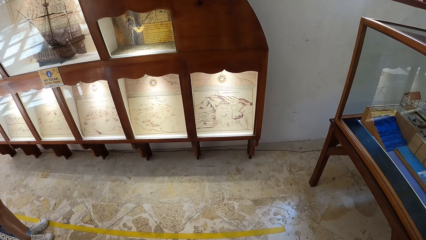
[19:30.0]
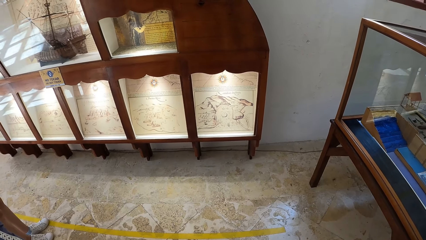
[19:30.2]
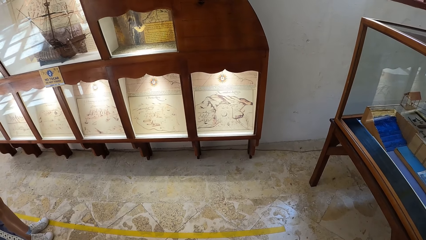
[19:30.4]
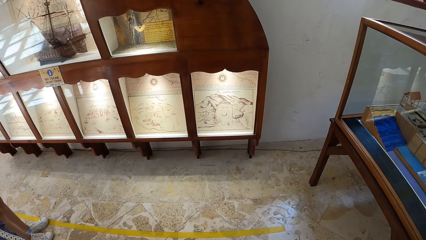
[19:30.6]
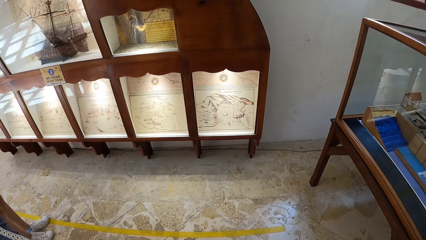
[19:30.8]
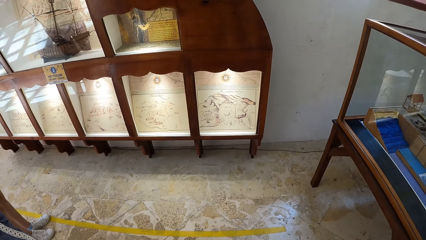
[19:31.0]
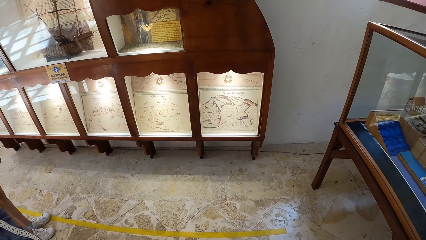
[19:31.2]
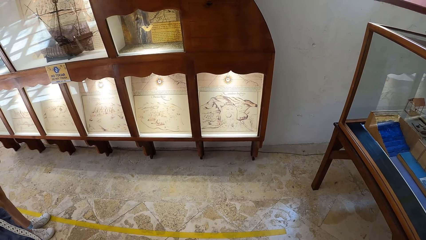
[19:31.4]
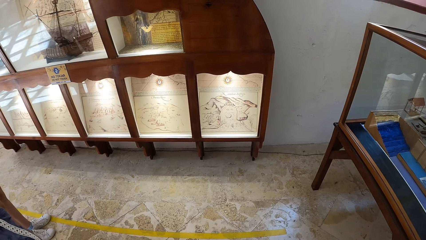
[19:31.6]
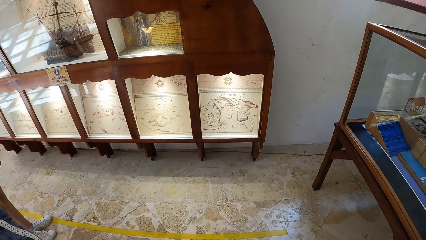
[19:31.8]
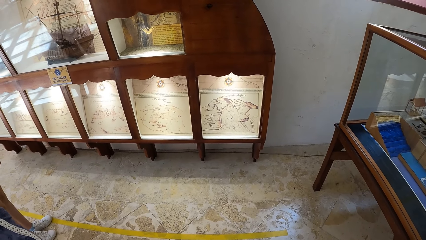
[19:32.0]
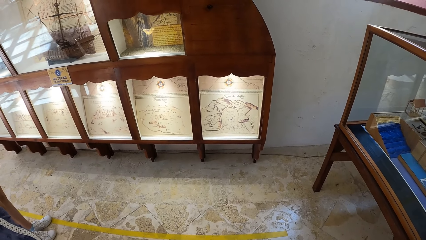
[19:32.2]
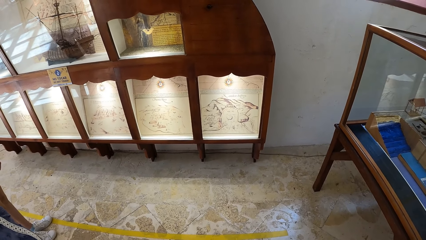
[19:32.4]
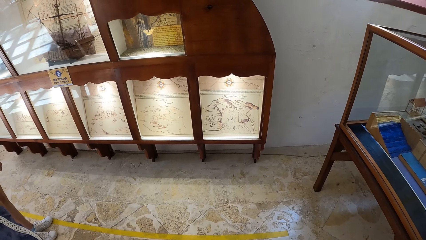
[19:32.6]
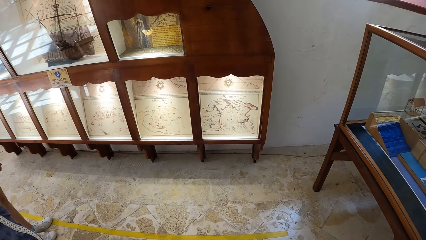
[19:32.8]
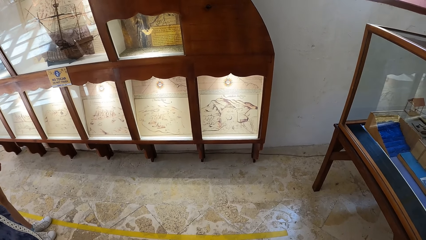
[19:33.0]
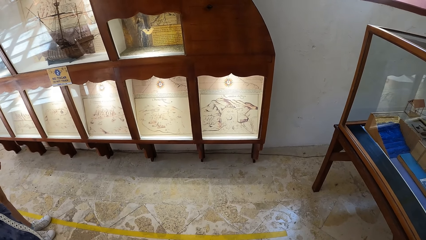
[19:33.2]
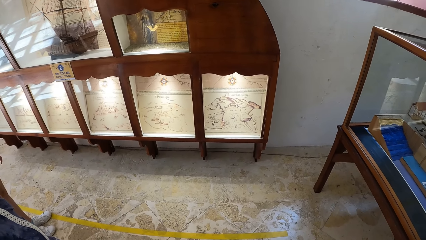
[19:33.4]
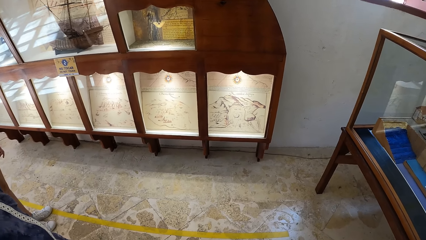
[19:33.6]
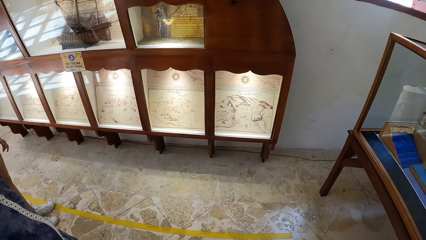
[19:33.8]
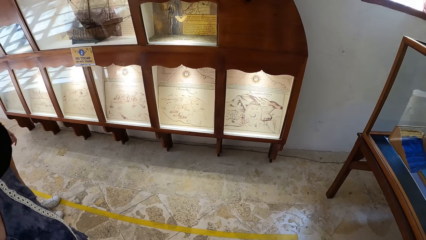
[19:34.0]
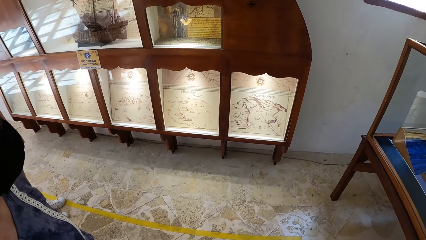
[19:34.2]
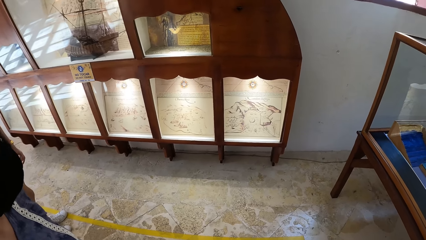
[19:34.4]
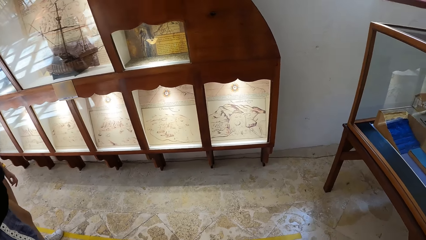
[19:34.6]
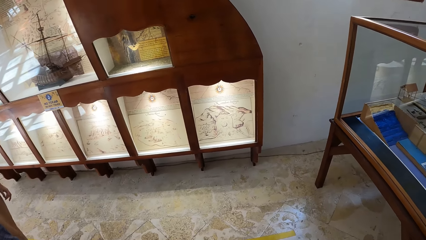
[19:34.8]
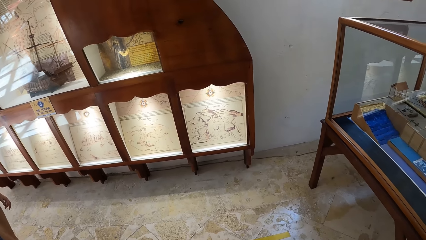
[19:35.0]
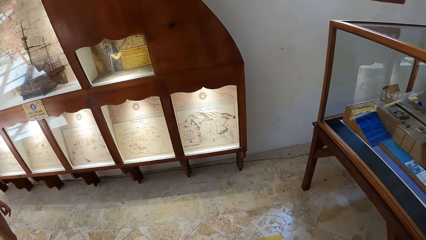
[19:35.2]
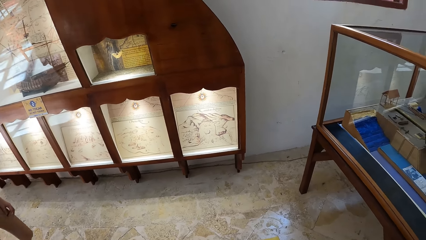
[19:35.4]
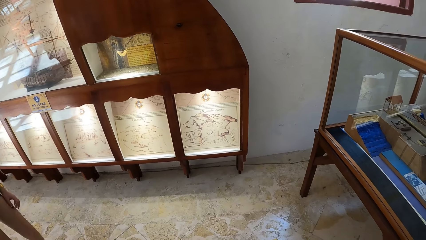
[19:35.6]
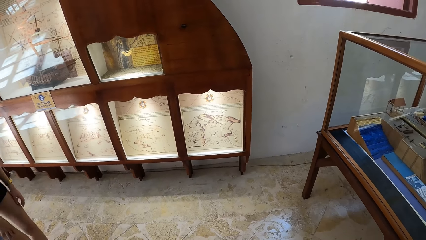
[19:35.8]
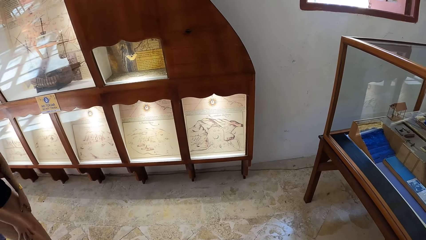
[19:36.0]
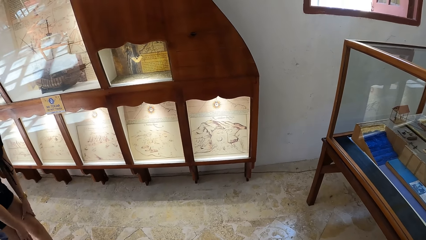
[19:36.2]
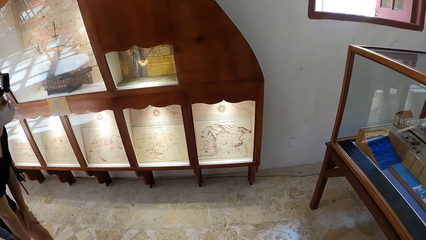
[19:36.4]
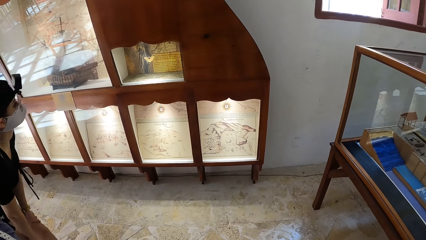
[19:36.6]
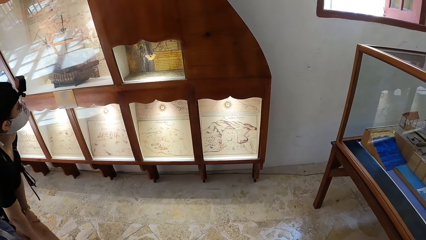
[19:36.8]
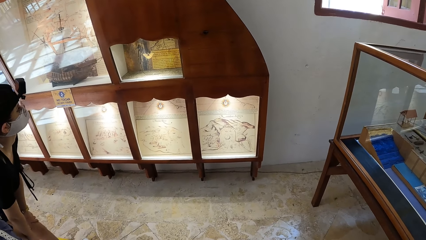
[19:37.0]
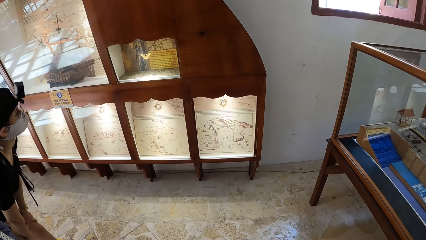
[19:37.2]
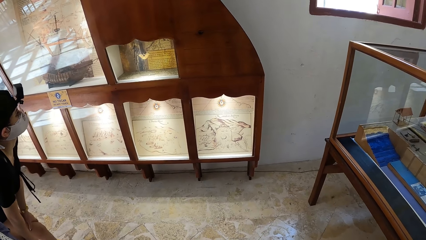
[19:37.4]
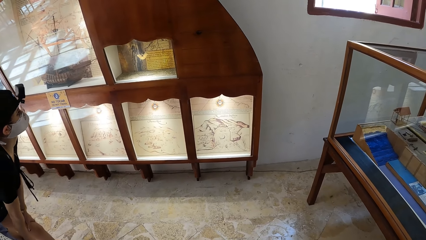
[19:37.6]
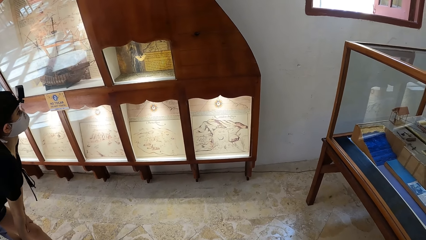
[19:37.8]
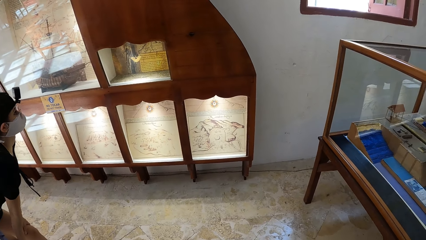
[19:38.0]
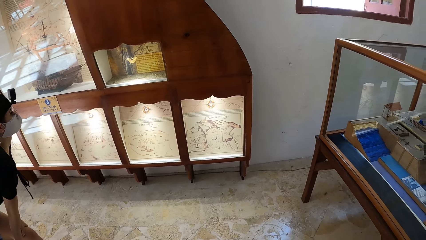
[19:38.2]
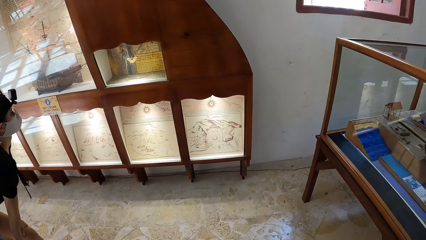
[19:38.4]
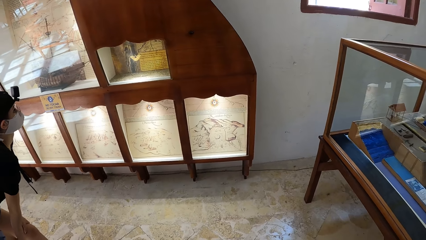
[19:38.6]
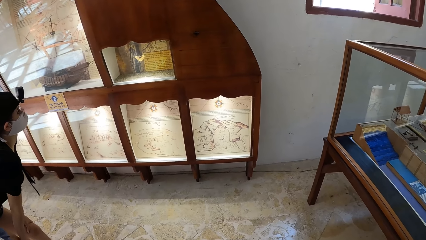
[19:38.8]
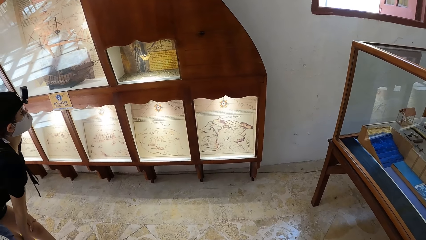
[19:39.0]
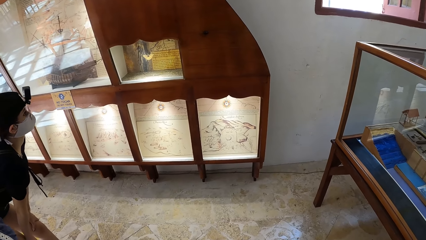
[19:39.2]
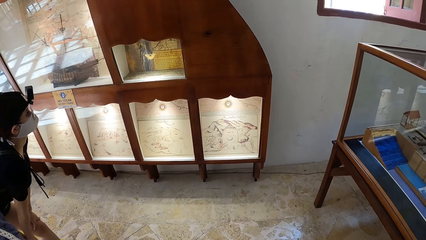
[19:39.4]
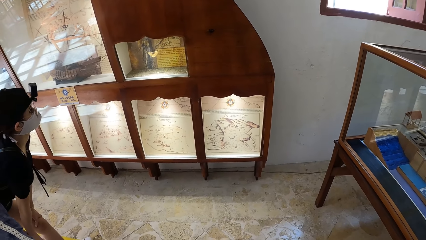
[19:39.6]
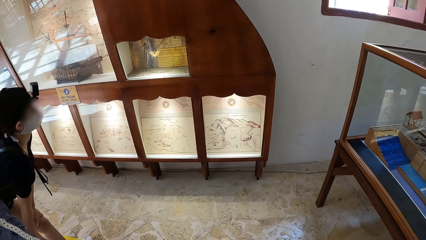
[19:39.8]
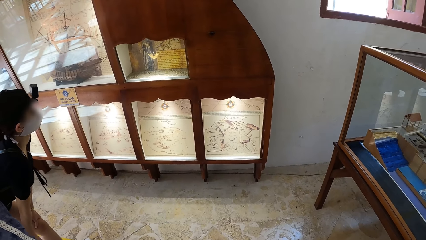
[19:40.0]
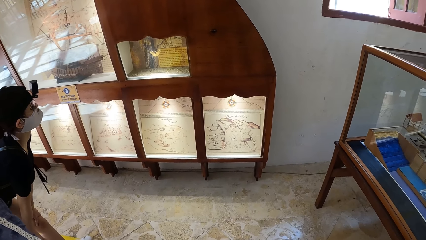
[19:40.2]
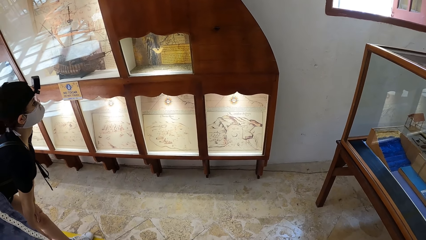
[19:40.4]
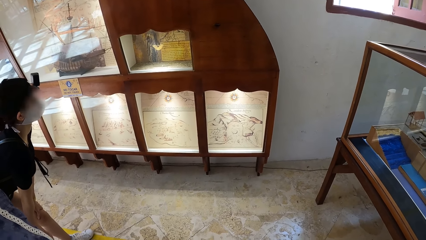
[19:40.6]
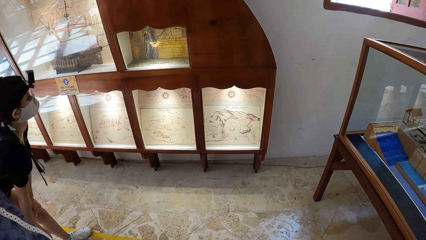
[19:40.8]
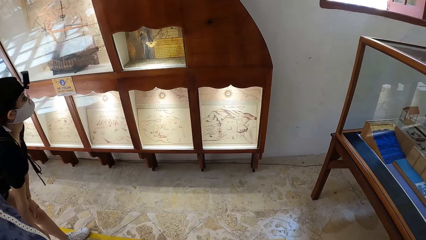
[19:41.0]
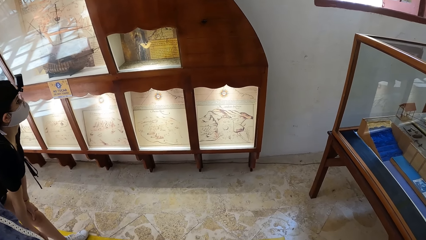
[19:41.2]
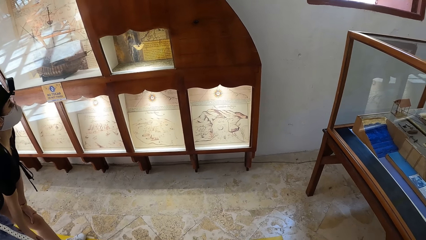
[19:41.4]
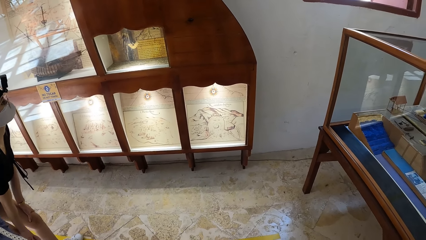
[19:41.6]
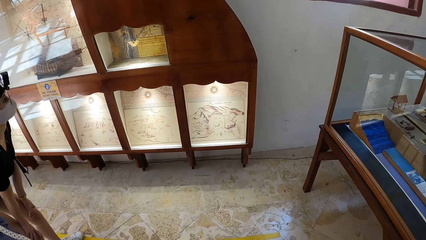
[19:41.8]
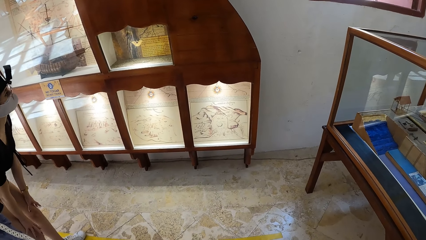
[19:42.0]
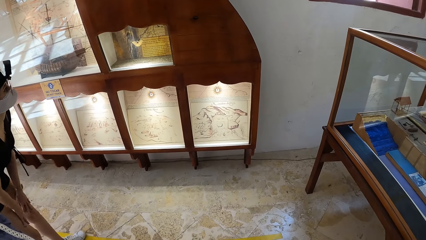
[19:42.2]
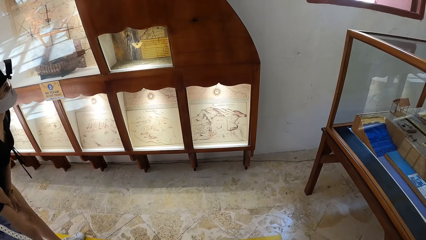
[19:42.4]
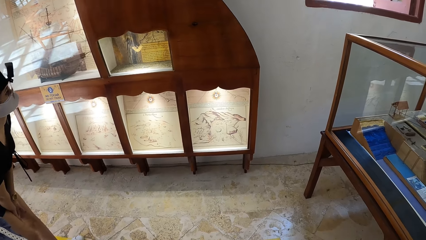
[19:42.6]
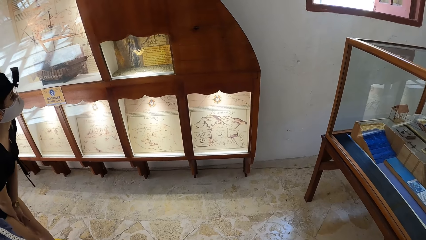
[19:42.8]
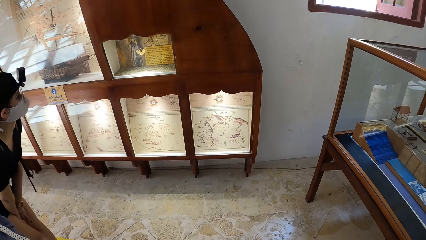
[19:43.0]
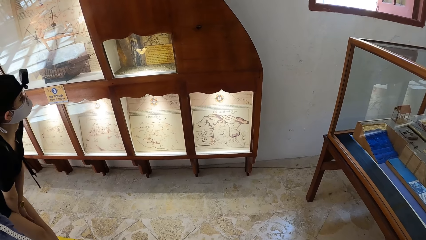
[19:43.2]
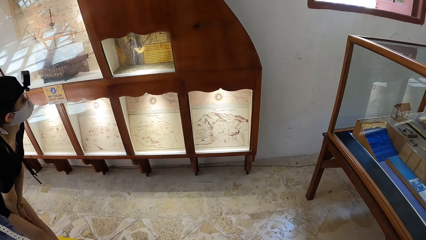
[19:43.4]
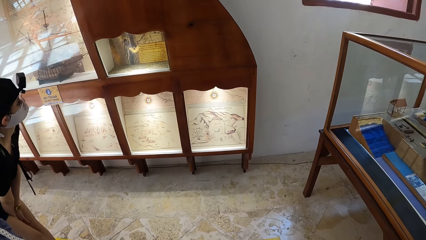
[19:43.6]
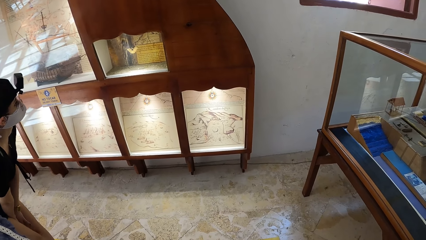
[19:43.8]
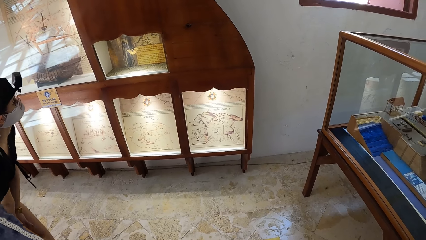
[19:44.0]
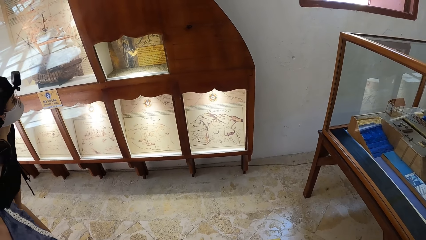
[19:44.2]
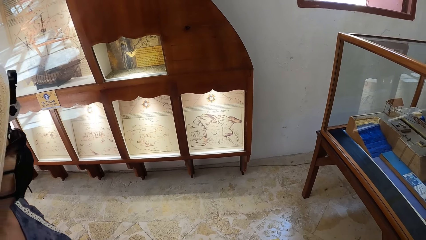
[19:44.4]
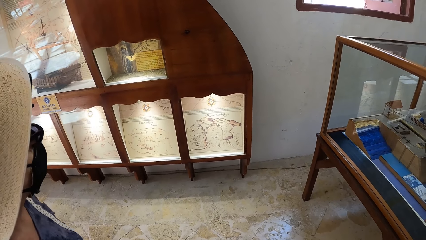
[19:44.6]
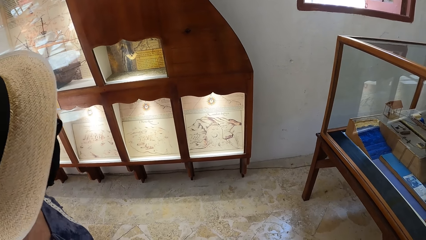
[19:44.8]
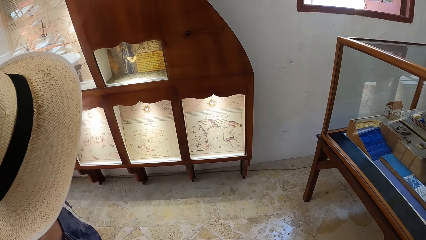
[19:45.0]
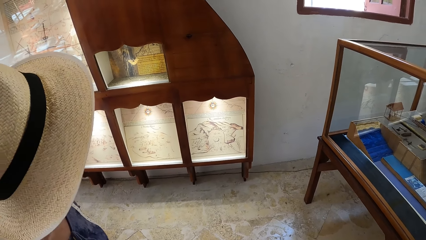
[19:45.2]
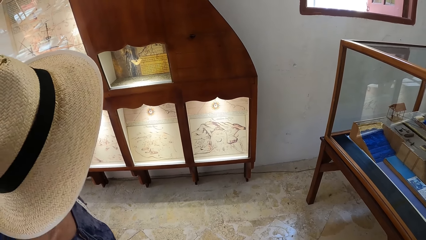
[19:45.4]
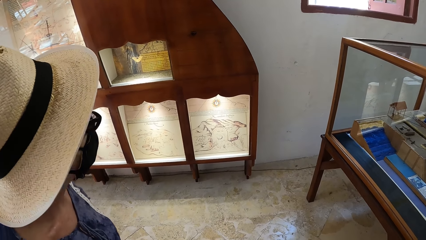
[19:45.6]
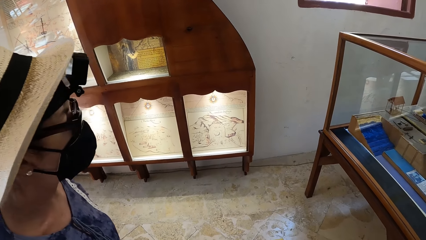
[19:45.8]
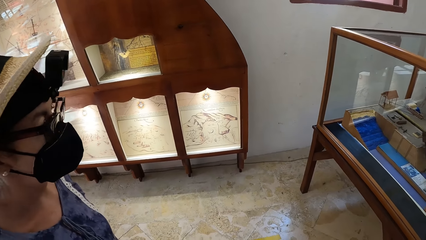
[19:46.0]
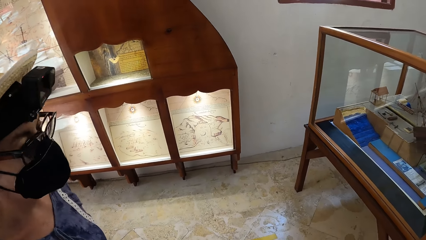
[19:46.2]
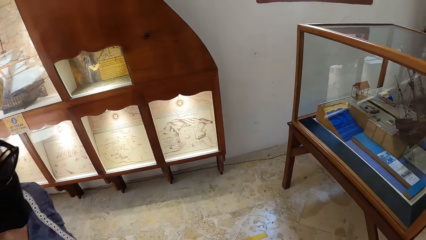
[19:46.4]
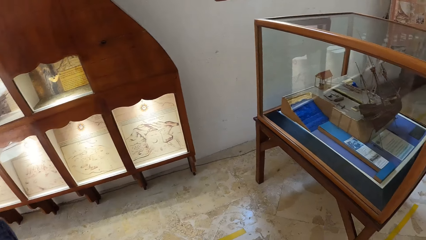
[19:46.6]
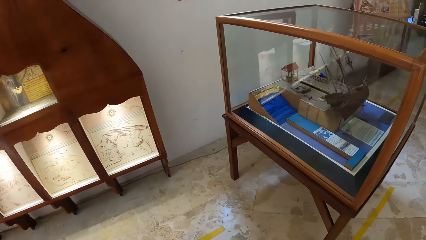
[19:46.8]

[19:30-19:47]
The woman places both hands on her knees. The woman bends towards the exhibition glass in the museum and looks at the document in the exhibition glass. Another woman looks at the document in the exhibition glass.
